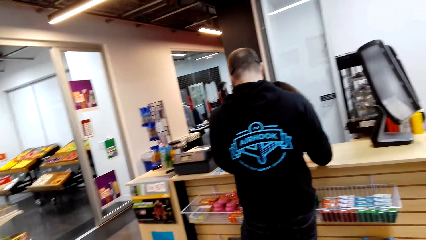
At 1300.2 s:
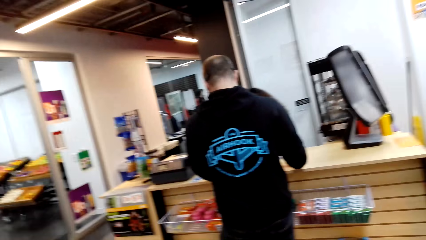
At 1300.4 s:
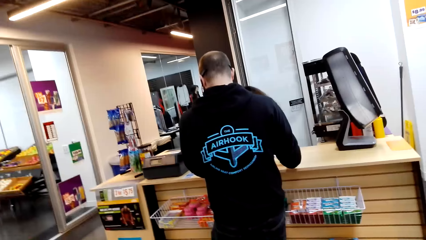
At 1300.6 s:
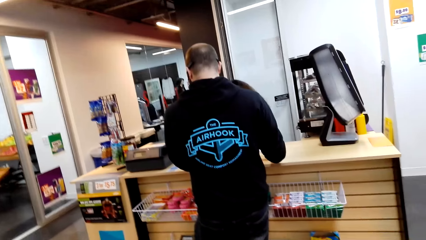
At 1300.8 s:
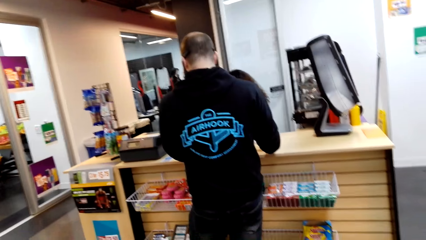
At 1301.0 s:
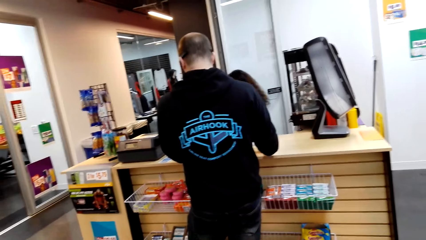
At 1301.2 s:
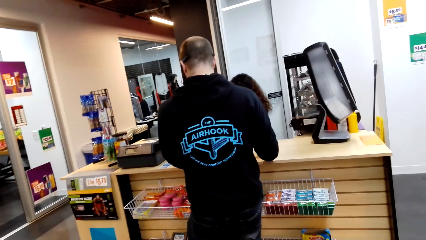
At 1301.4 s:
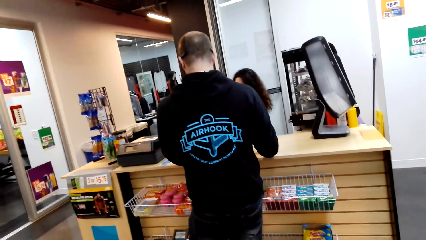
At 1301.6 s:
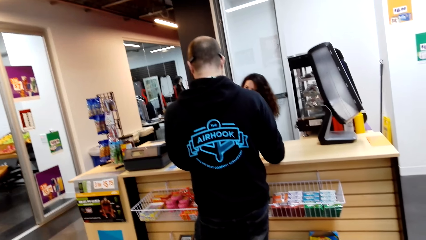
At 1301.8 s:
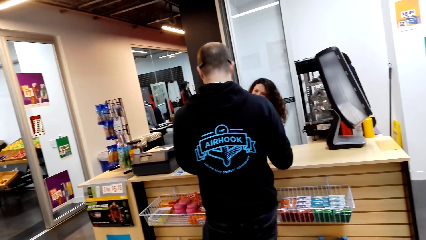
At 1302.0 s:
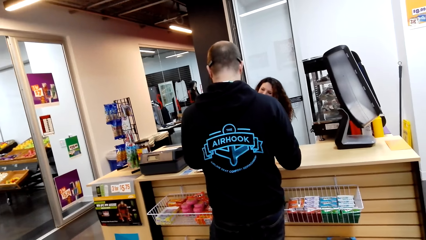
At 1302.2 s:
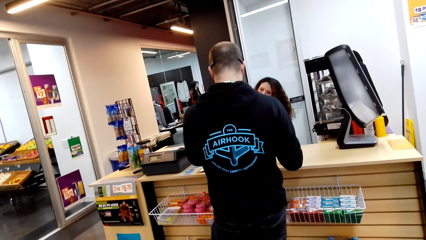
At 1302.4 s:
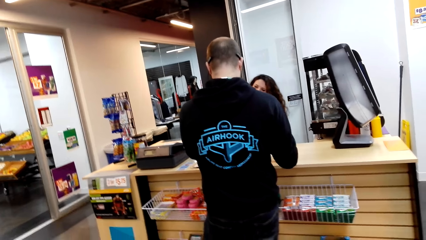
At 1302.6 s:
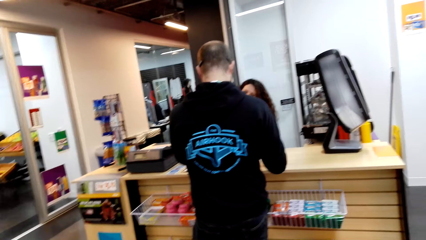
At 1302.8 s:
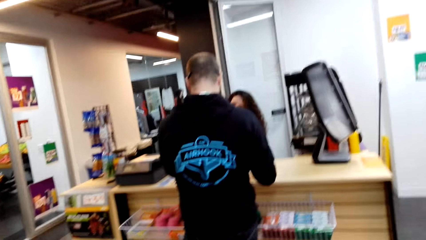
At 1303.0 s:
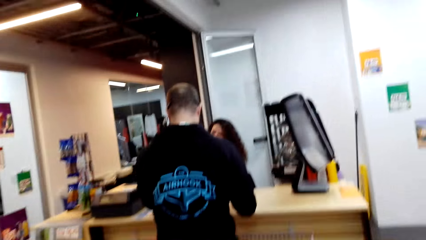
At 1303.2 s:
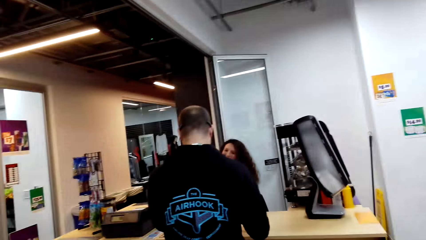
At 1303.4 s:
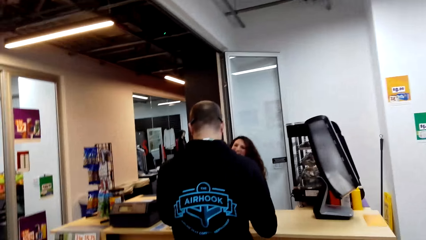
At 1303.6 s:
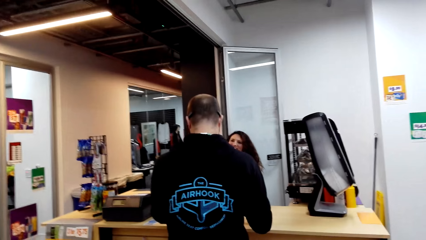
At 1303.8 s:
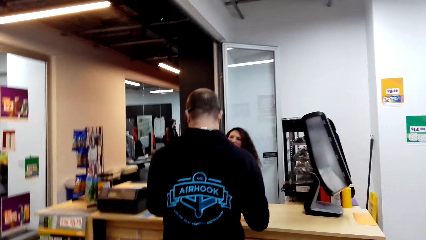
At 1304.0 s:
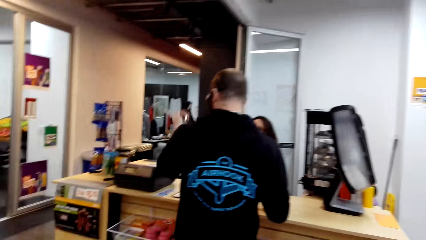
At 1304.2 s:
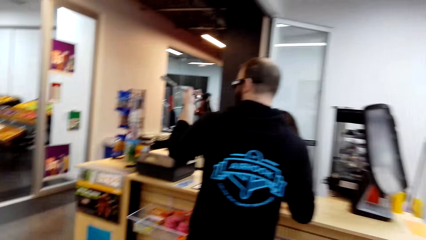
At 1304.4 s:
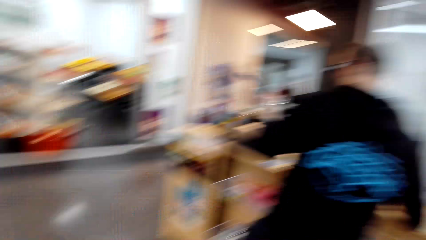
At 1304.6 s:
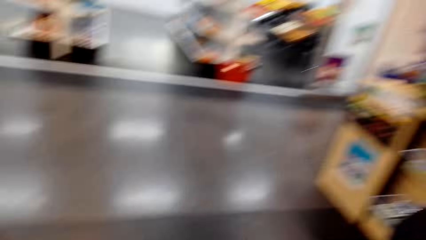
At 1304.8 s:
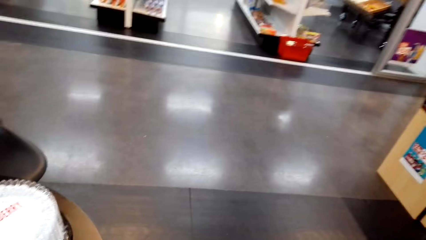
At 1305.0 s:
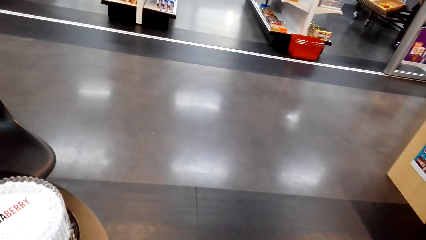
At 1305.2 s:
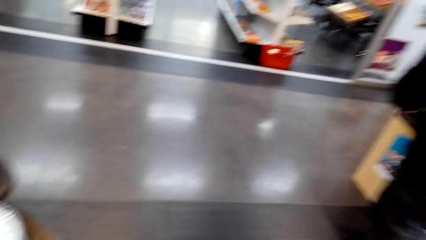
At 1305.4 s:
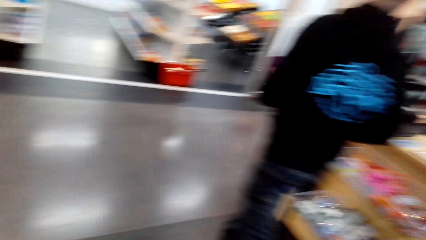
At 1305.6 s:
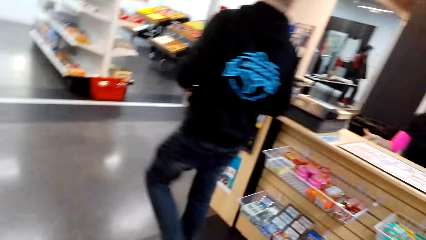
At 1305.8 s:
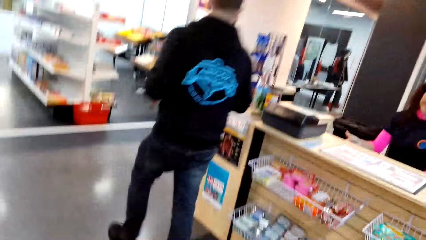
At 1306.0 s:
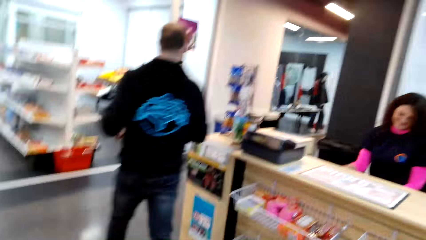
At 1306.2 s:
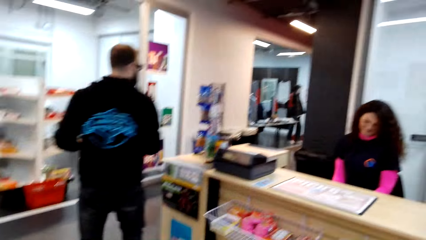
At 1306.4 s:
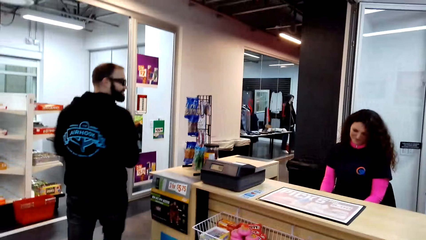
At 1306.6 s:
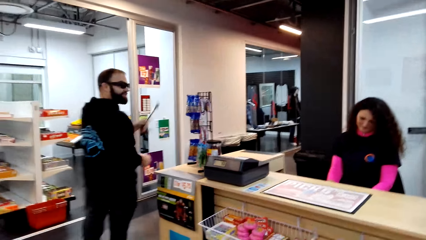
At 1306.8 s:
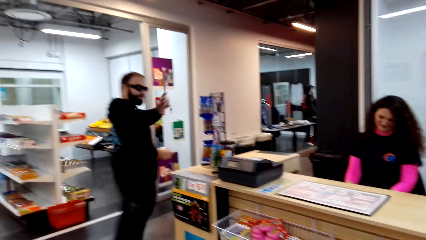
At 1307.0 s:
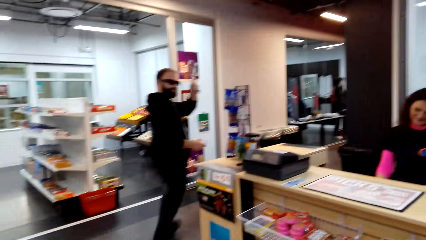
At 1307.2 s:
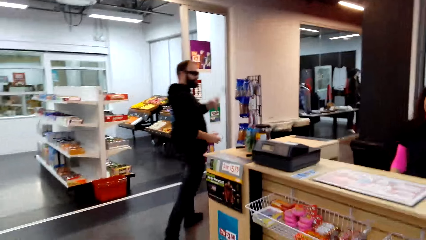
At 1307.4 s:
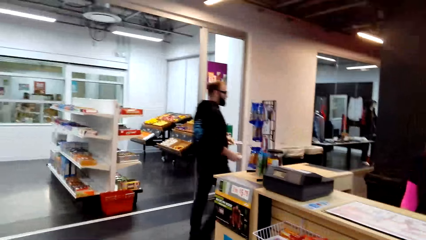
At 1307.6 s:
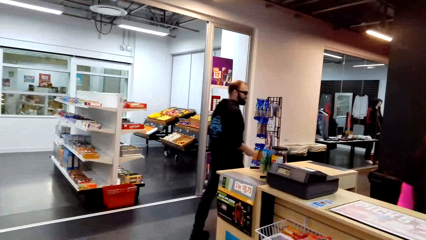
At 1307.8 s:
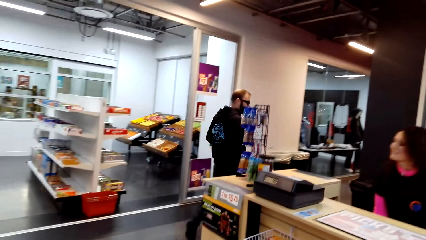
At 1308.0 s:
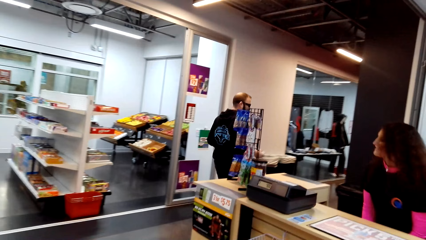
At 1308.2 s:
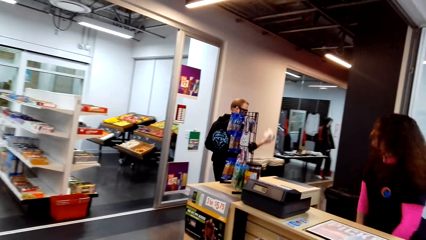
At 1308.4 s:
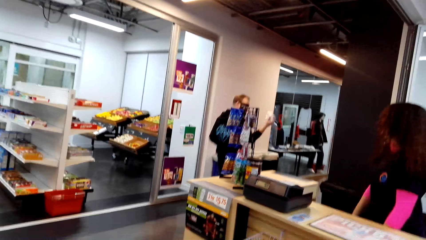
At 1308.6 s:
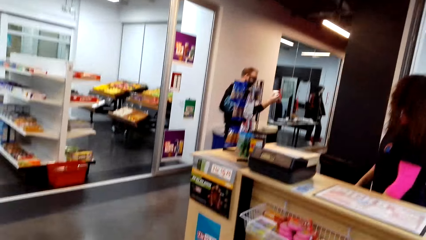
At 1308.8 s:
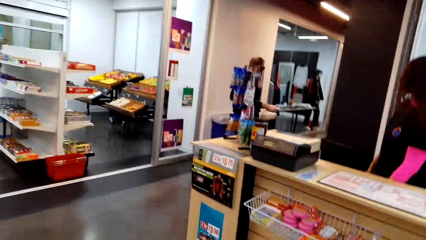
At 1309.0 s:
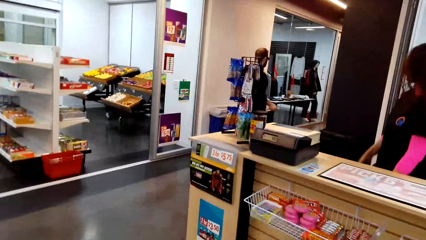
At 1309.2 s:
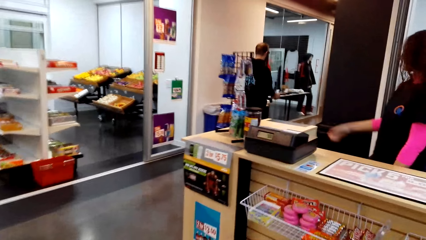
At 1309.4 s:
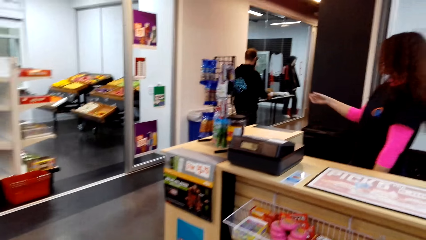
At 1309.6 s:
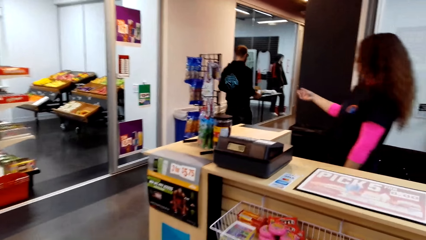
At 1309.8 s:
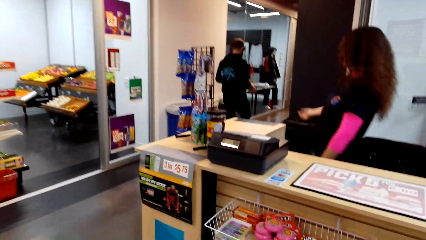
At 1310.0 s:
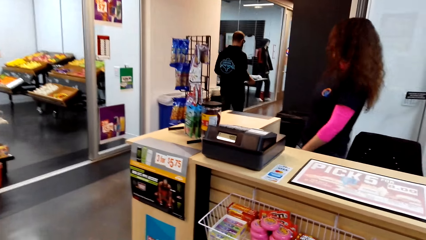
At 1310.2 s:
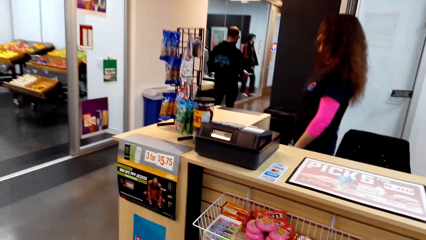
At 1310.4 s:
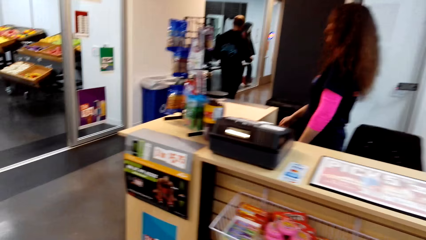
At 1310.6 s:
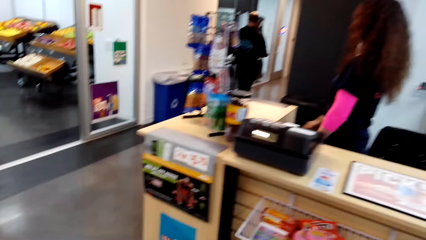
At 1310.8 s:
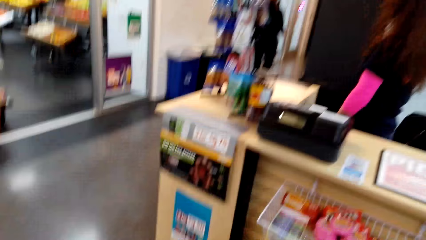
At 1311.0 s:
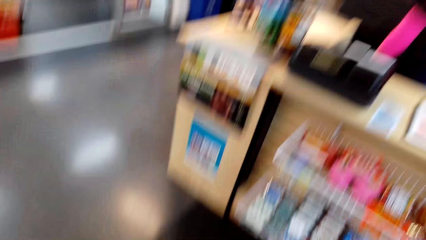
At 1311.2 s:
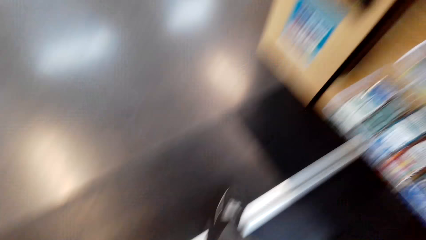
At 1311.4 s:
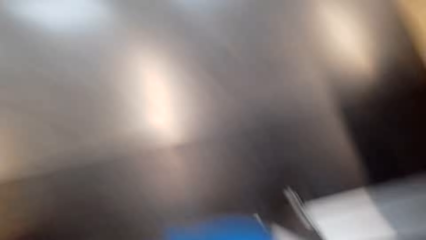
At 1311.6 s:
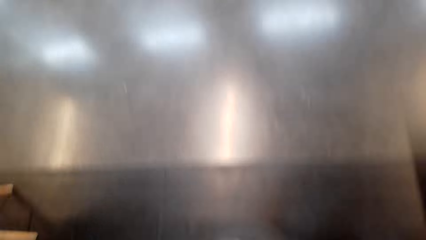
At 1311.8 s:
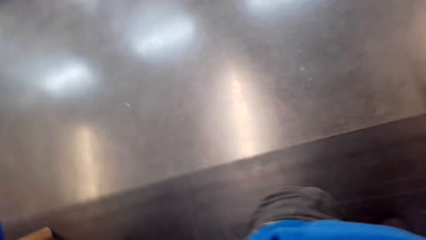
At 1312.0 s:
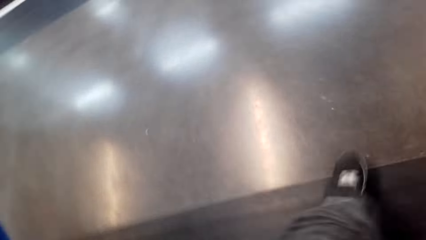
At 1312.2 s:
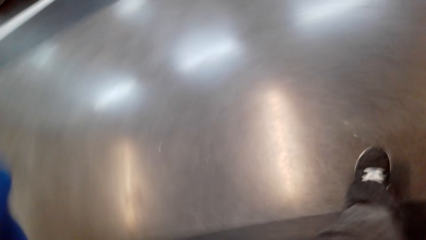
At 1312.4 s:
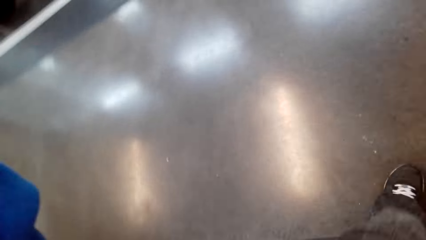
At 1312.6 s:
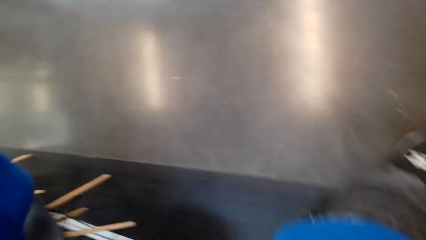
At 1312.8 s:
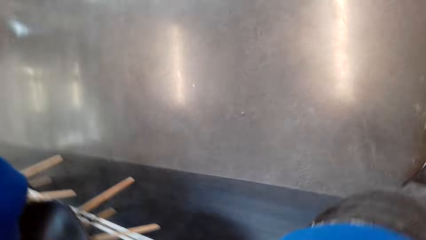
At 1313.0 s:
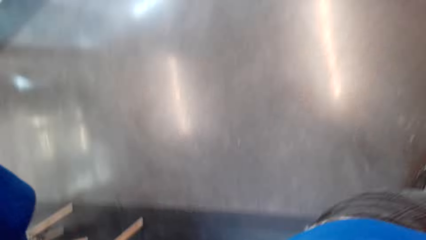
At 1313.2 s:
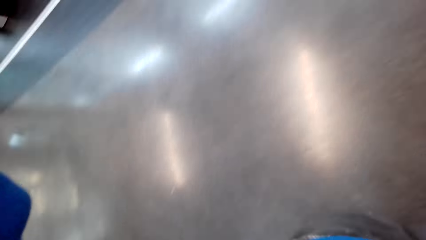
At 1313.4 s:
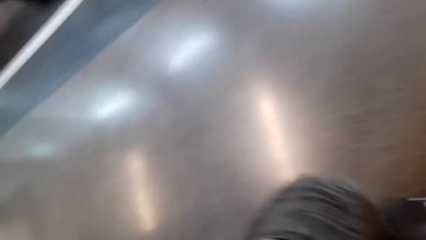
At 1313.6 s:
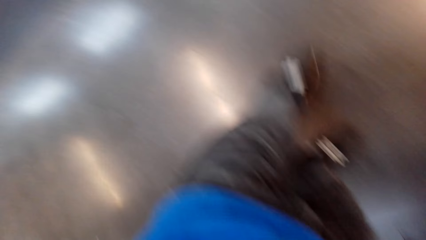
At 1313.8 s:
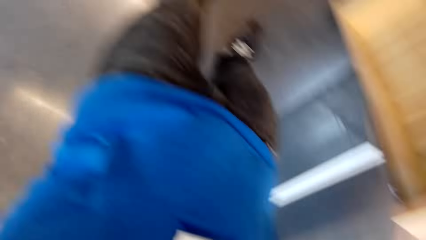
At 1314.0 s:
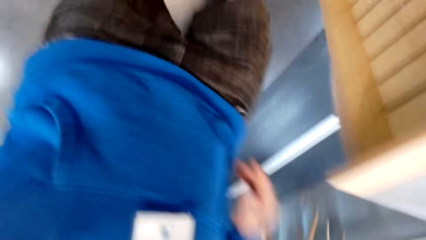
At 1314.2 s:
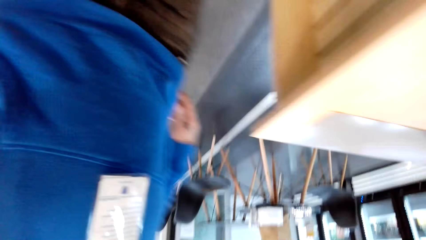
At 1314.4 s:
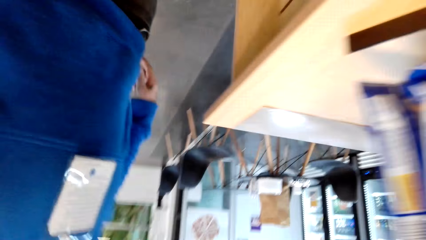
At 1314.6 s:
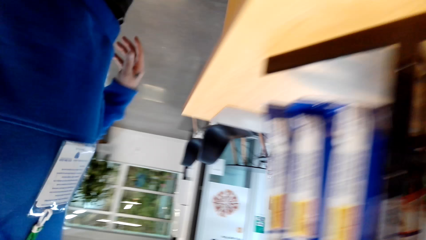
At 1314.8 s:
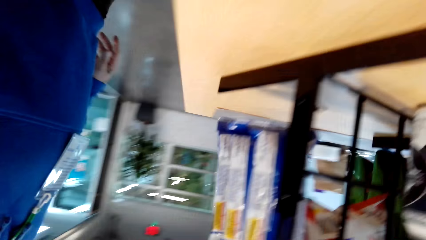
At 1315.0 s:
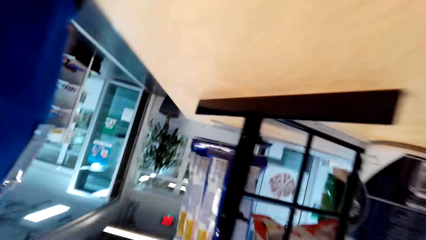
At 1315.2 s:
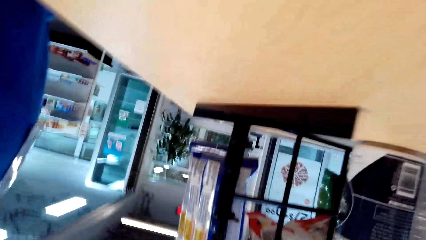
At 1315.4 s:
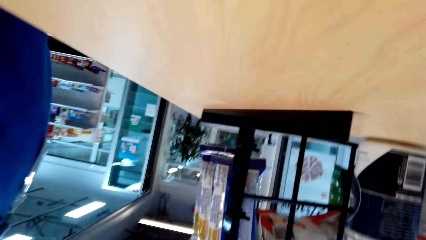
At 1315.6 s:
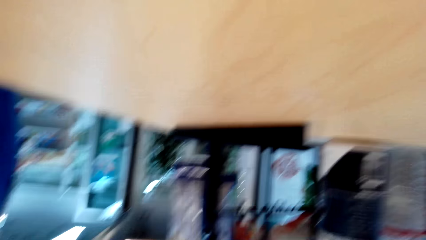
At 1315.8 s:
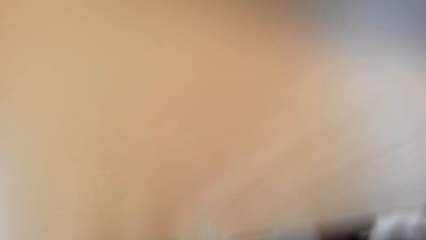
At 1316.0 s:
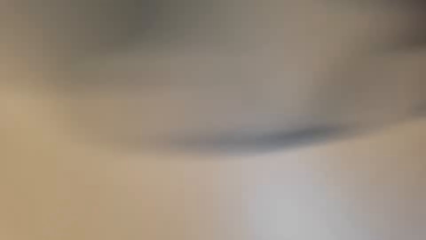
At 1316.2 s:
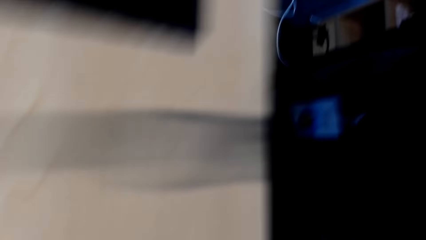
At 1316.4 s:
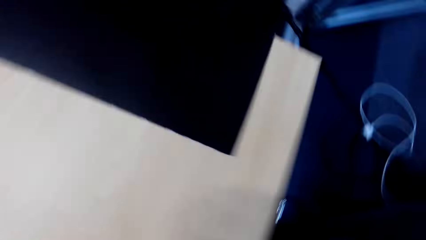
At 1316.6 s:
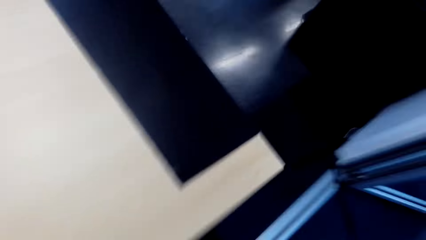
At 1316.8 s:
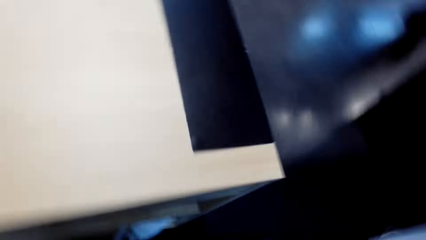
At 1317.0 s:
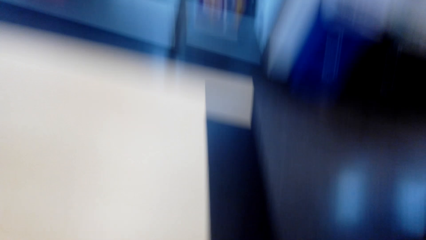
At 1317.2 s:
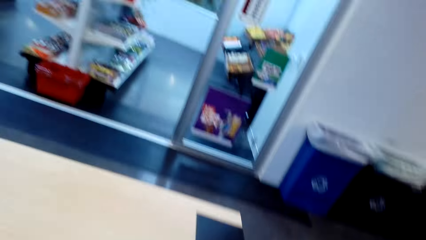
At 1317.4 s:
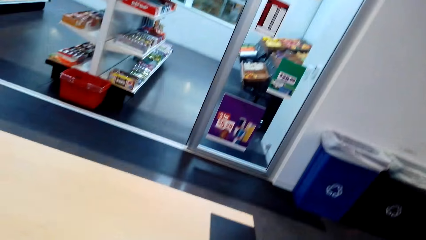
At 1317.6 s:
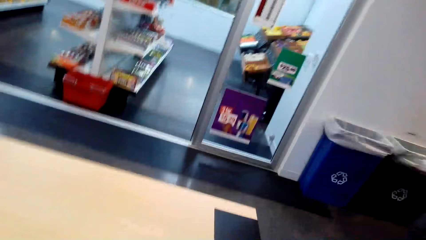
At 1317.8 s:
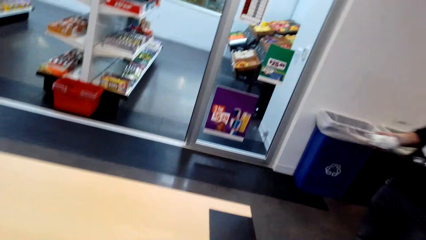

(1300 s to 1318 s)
The person dialogues with the cashier. The person moves around the supermarket. The camera wearer walks on the floor. They look around the supermarket. They remove the camera. They give the camera to the cashier. They adjust the camera.
